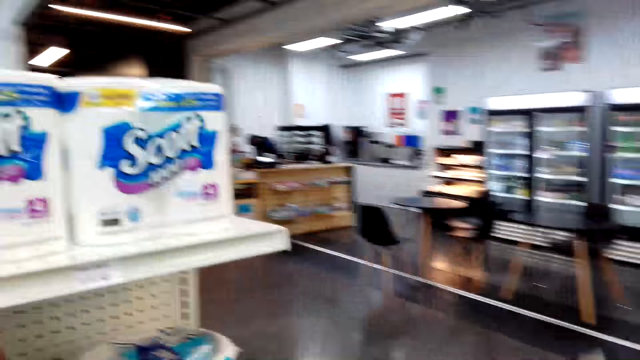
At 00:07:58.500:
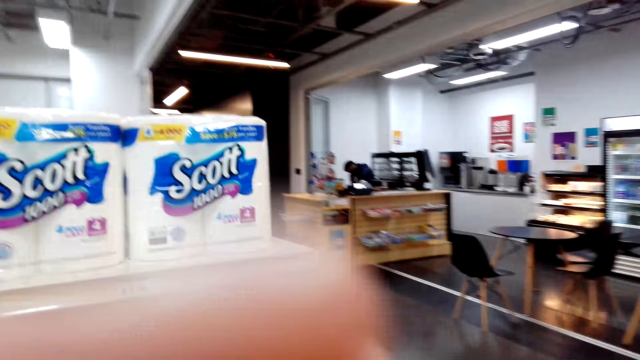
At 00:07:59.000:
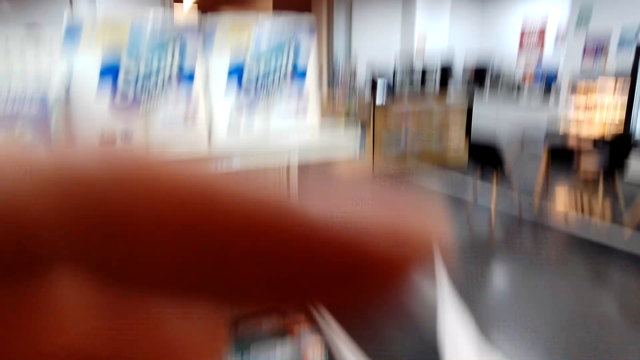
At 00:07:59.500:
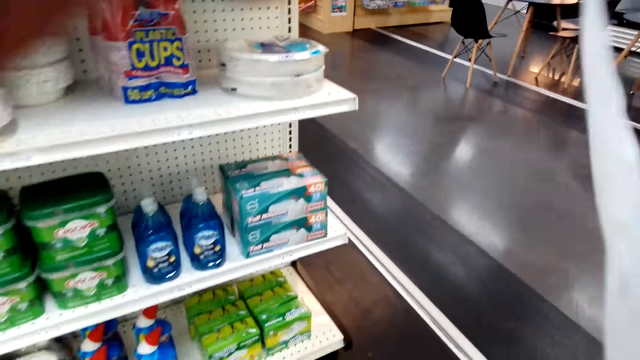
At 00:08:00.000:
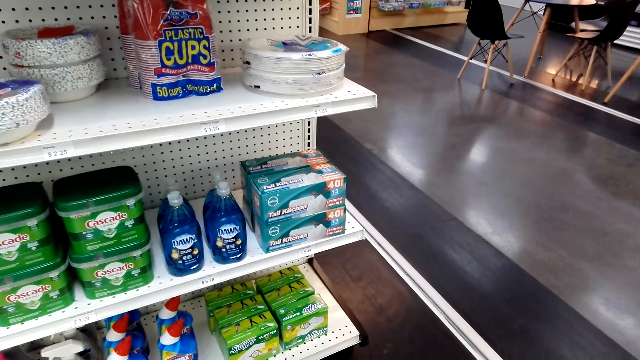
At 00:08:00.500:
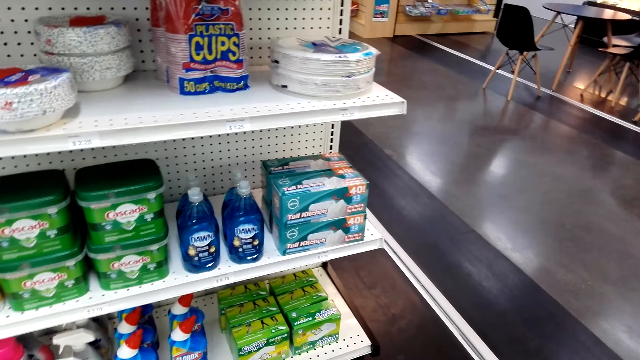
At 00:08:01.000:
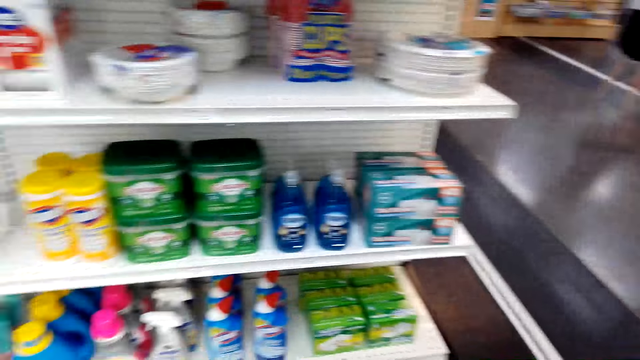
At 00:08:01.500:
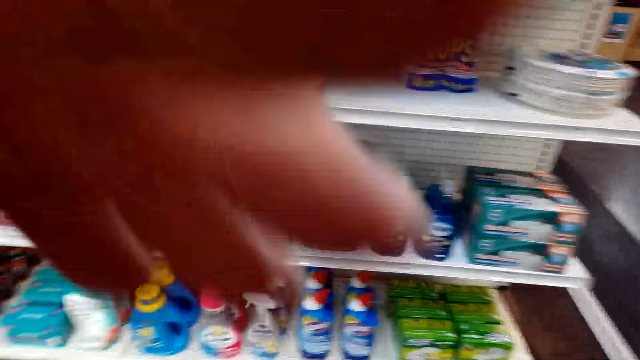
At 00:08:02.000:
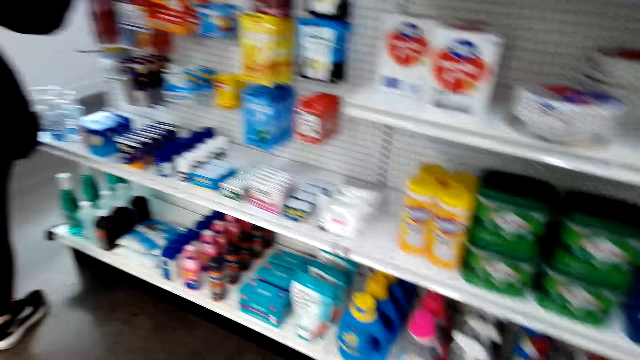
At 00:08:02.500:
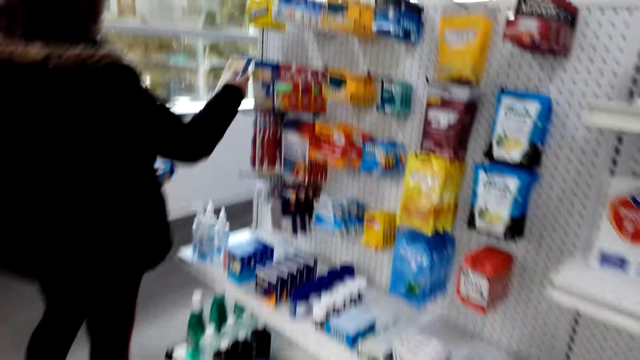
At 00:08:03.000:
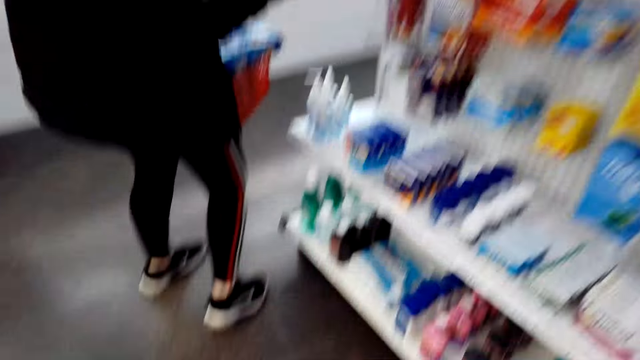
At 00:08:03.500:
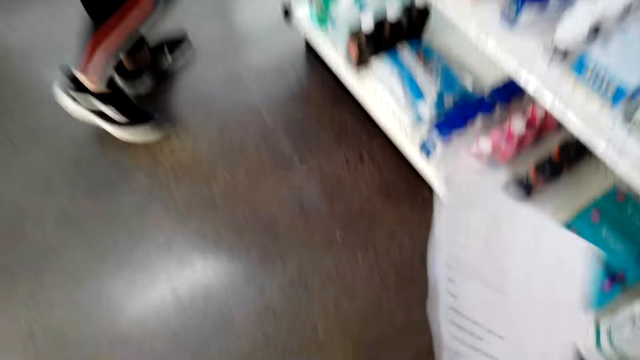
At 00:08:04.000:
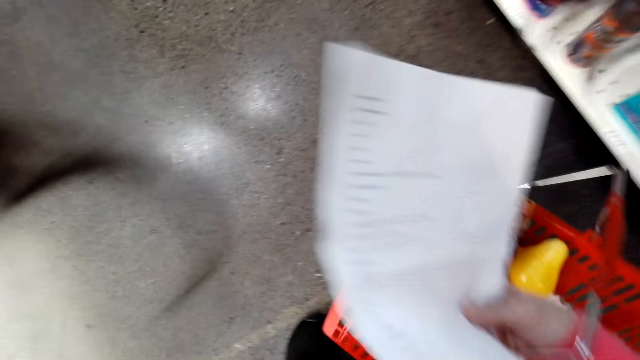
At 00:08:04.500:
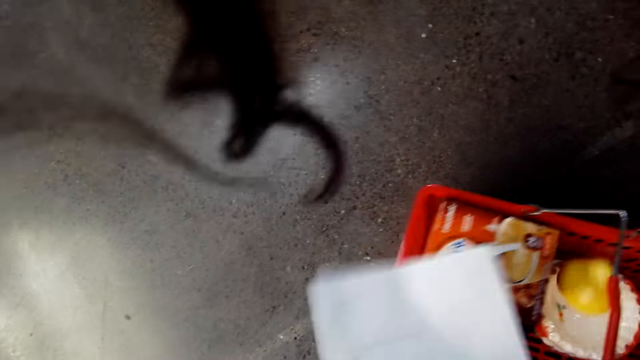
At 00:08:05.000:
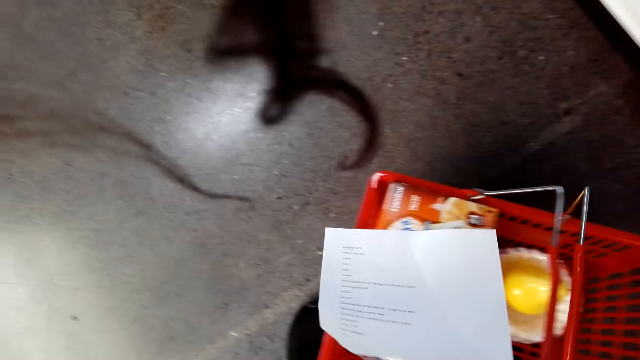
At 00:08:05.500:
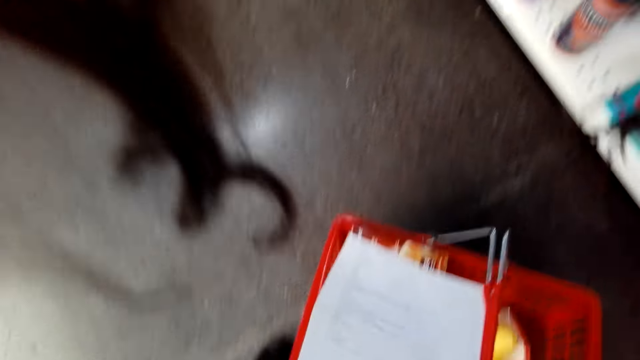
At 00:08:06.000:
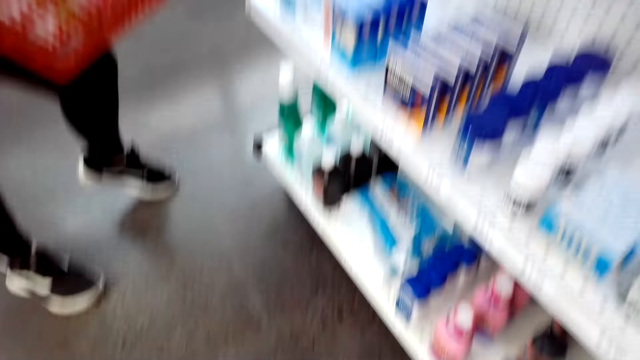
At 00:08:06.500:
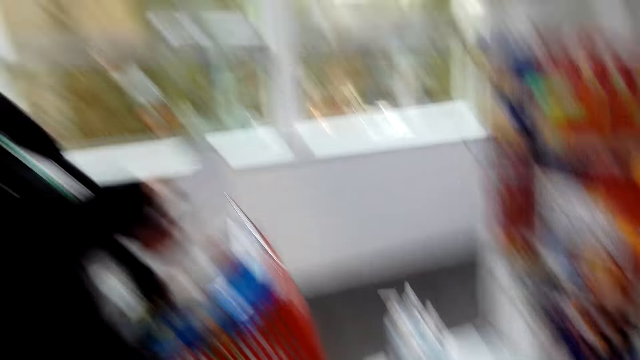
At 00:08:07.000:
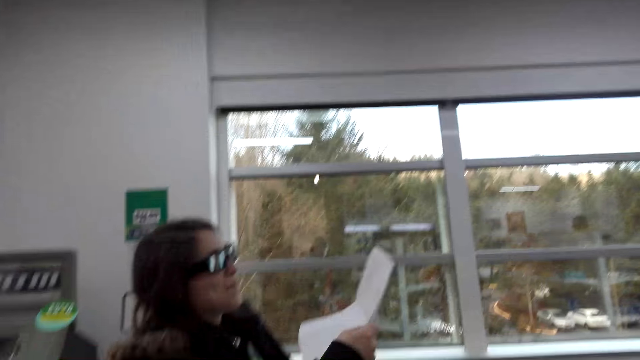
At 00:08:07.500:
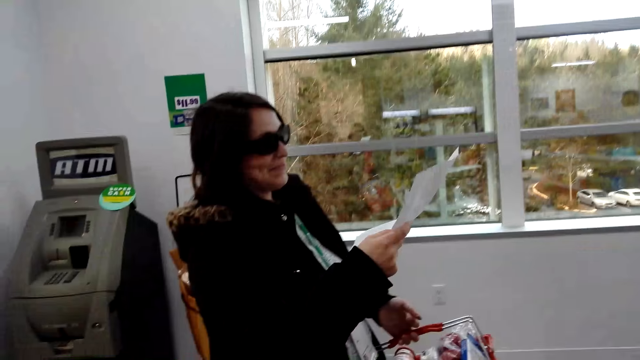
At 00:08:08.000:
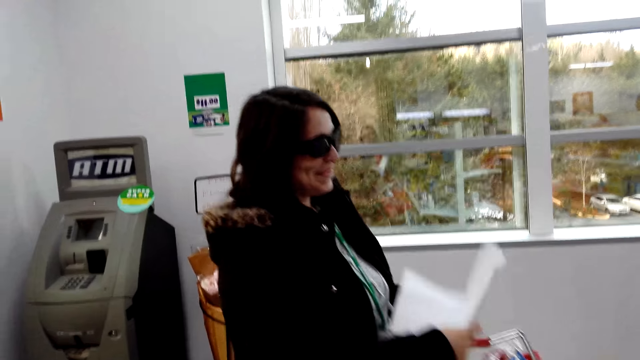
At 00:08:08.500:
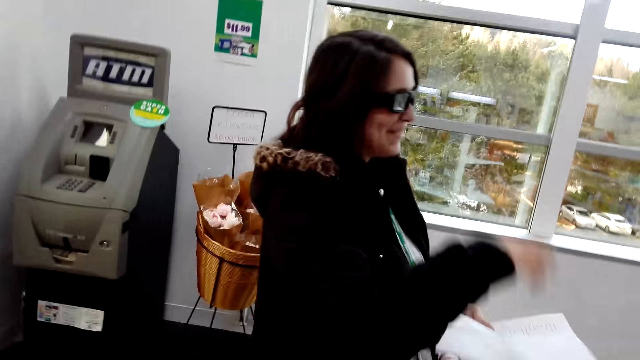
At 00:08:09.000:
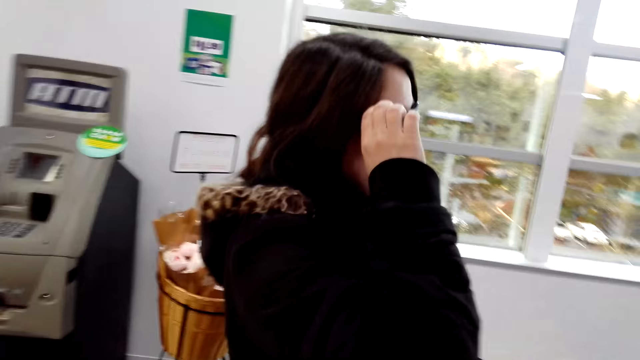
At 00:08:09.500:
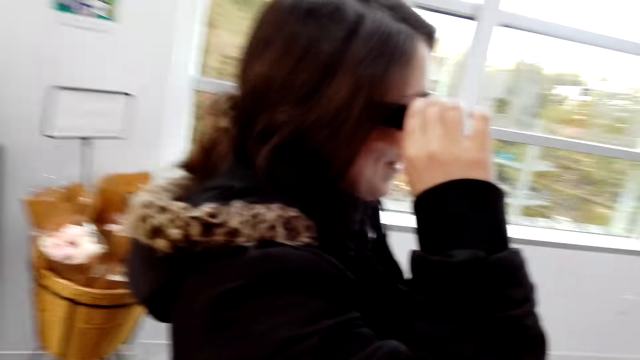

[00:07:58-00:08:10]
The camera wearer holds the camera. They inspect the rack. They walk towards a woman. They bend towards the floor. They place their shopping basket on the floor. They stand up. They observe the woman.

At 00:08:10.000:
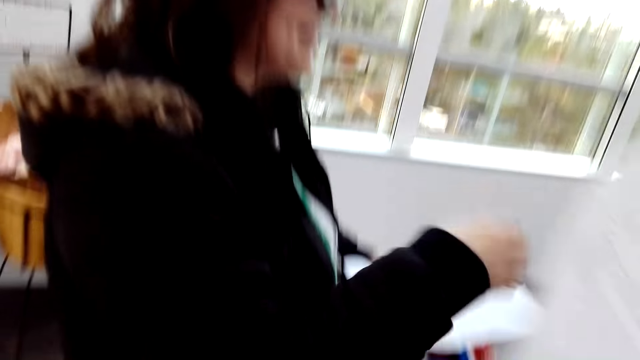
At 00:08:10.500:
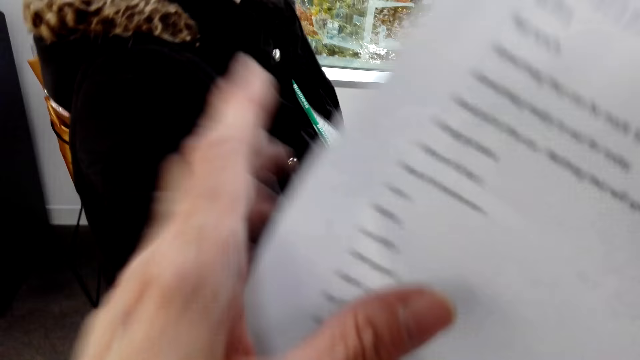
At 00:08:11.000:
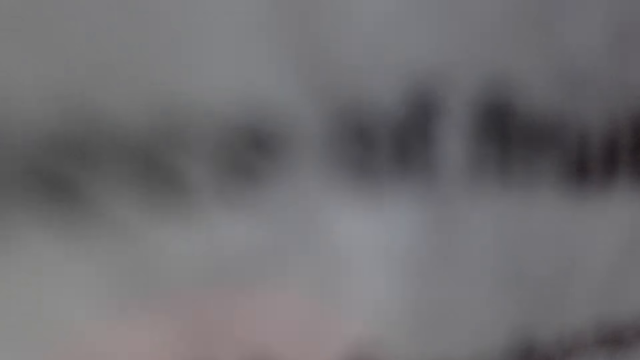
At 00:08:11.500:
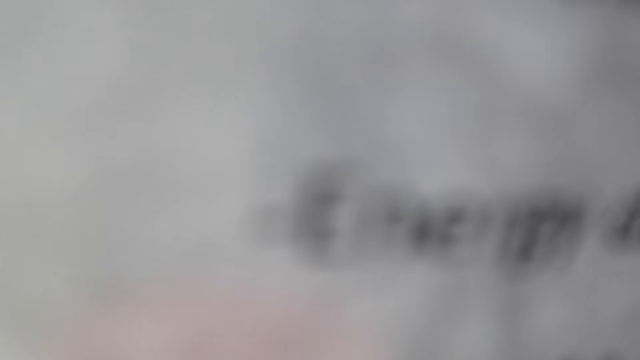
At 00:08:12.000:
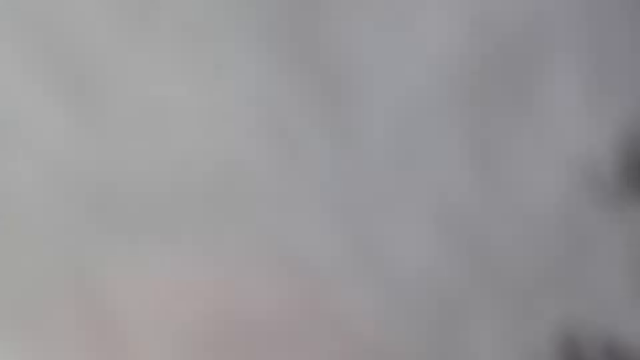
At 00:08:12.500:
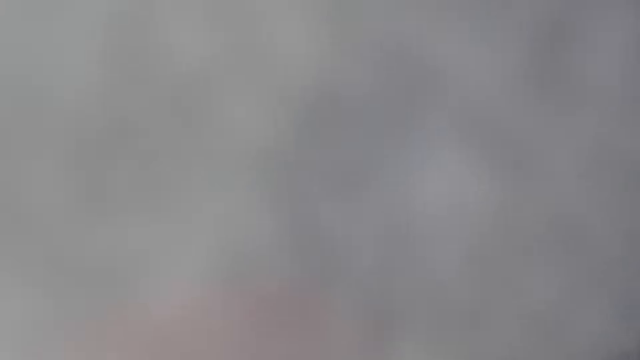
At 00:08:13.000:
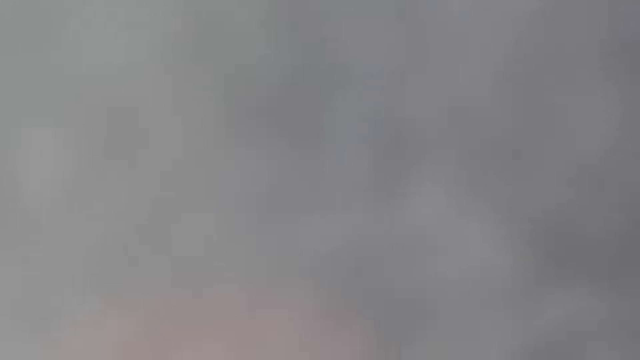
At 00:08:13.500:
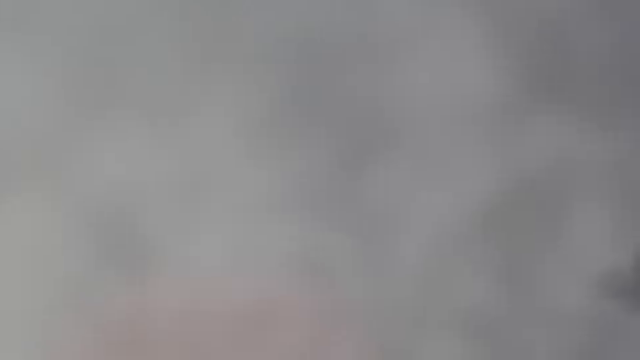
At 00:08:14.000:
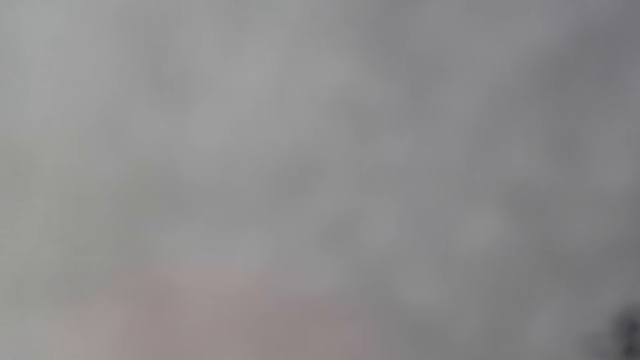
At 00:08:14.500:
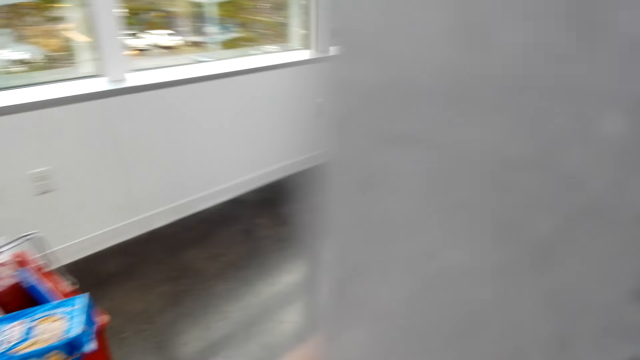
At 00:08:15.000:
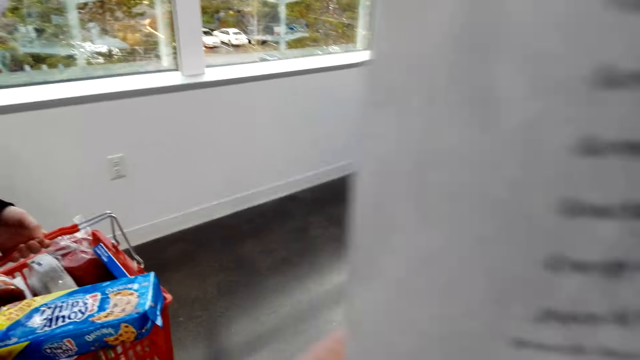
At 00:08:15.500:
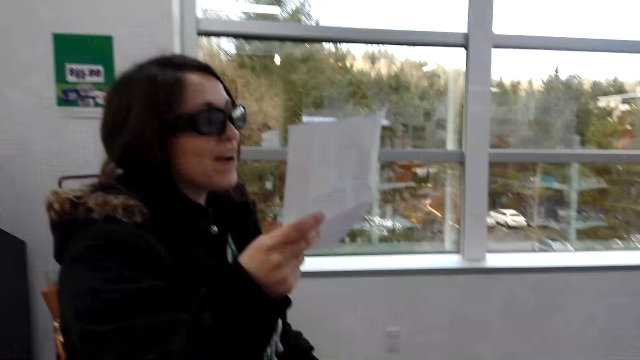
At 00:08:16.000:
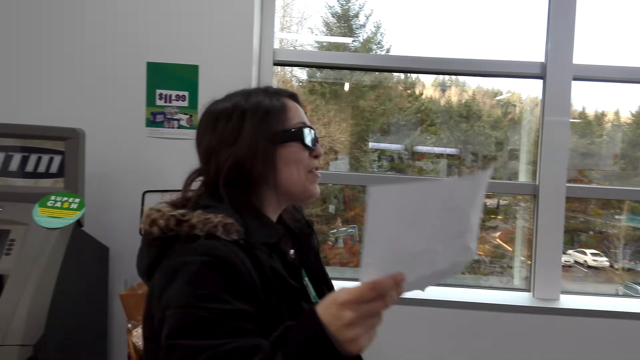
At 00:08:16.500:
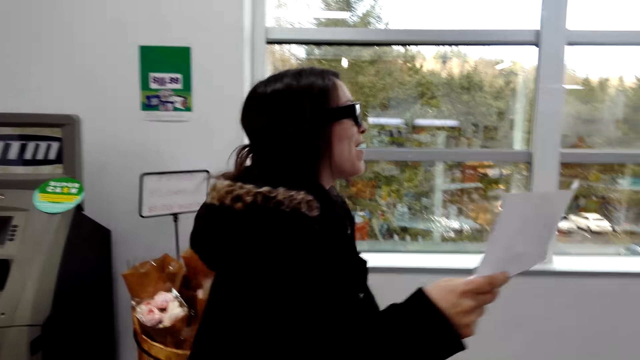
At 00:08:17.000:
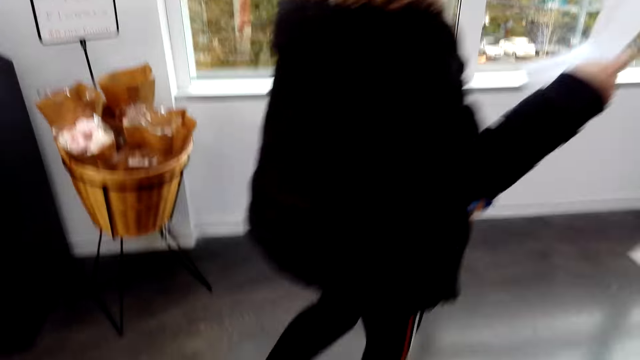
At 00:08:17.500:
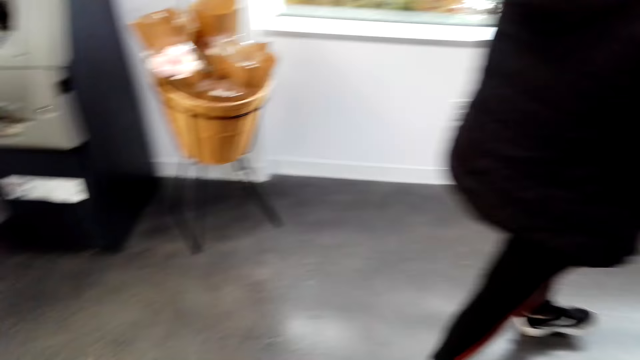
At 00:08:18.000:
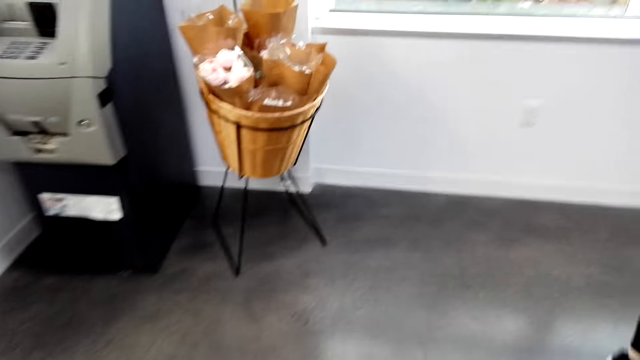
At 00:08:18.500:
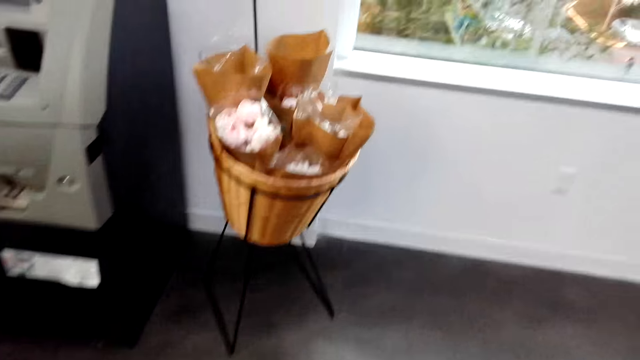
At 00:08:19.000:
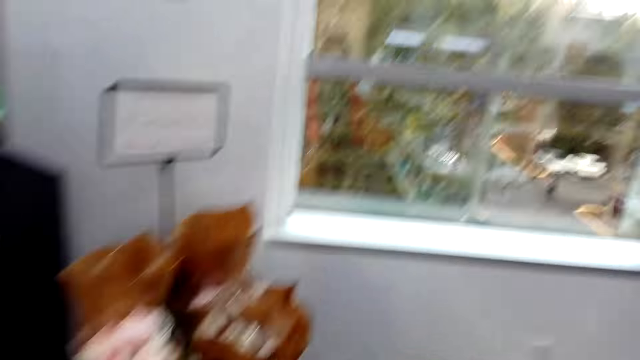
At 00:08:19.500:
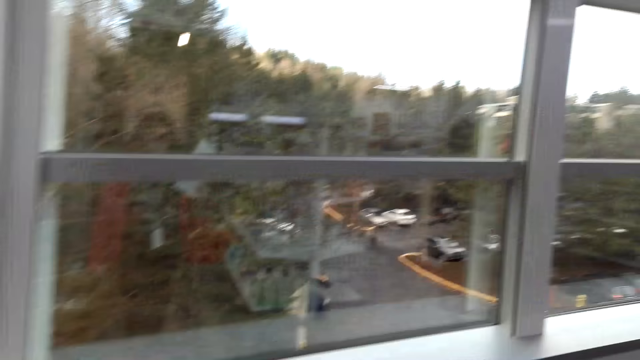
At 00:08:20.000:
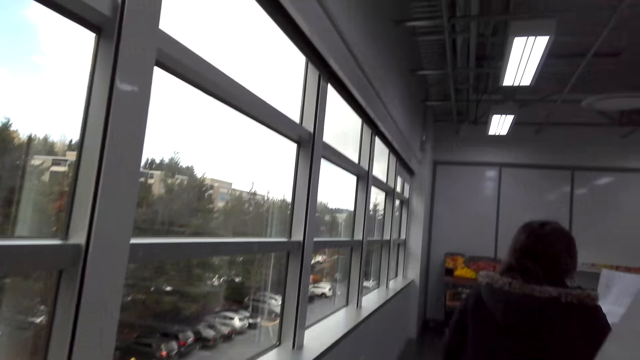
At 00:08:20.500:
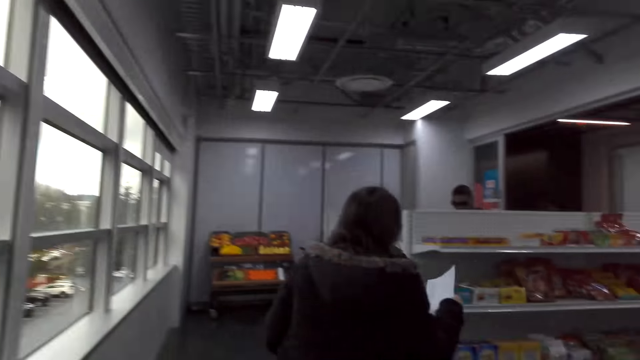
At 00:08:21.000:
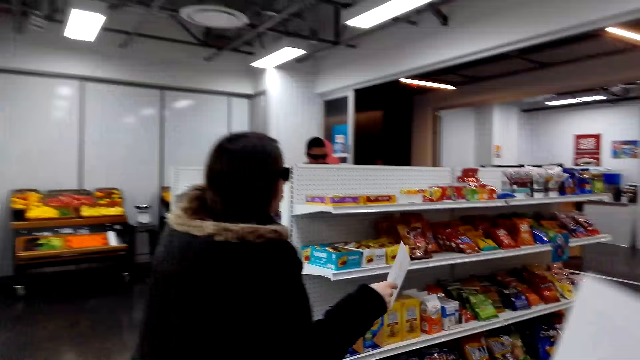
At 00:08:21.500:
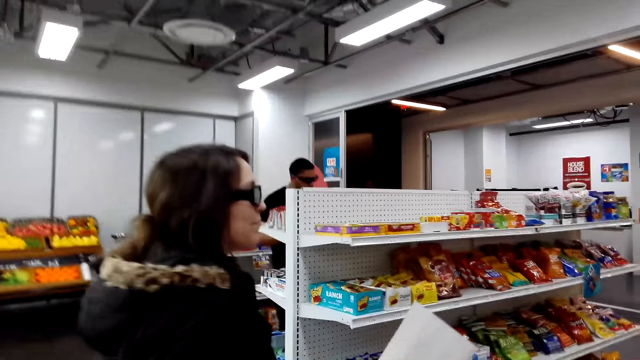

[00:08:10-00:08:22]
The camera wearer holds the list with both her hands. She covers her face with the list. She observes a woman. The woman walks away from the camera wearer. The camera wearer follows the woman.
